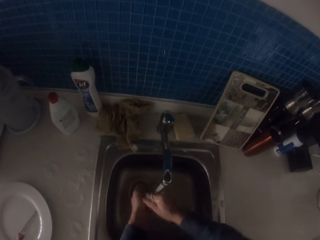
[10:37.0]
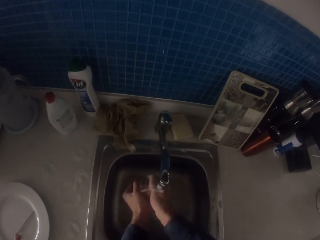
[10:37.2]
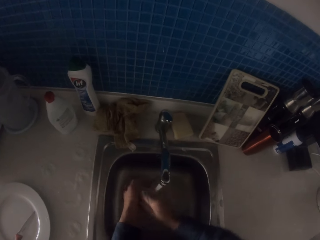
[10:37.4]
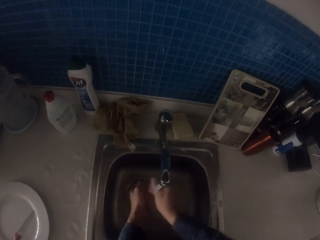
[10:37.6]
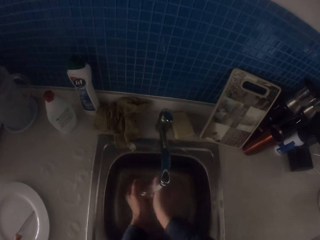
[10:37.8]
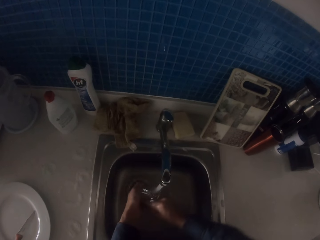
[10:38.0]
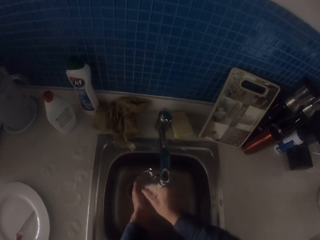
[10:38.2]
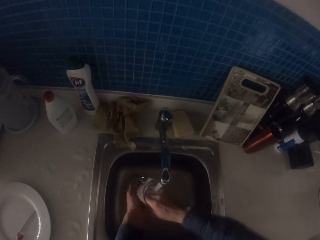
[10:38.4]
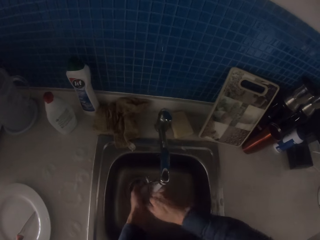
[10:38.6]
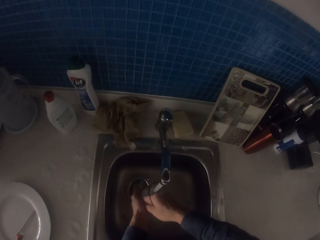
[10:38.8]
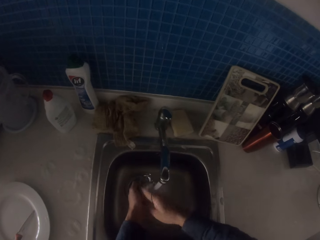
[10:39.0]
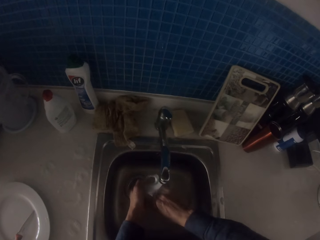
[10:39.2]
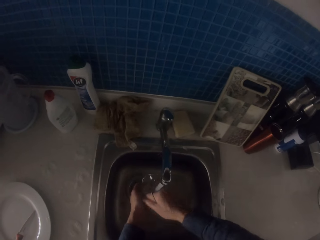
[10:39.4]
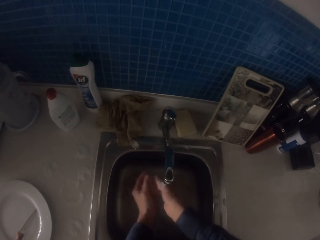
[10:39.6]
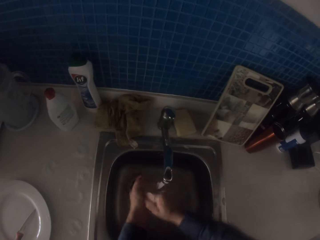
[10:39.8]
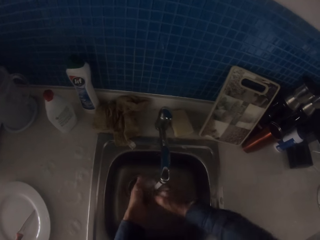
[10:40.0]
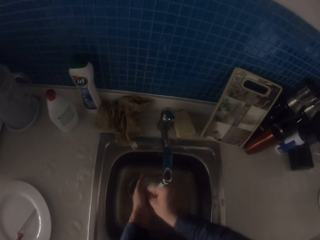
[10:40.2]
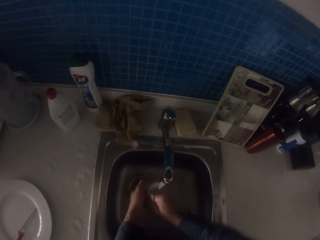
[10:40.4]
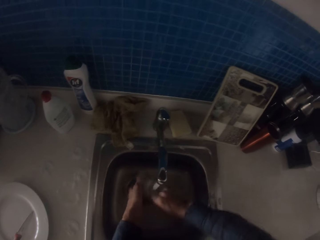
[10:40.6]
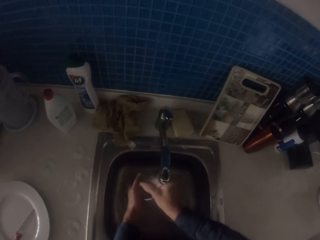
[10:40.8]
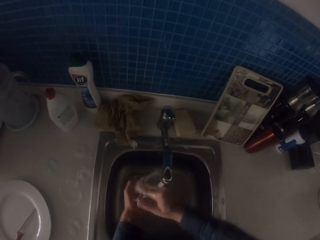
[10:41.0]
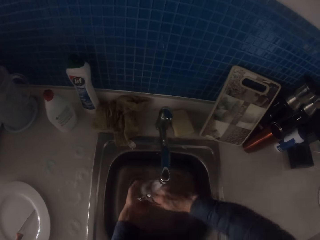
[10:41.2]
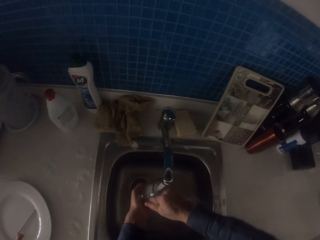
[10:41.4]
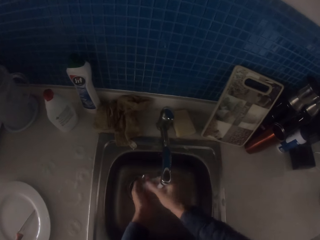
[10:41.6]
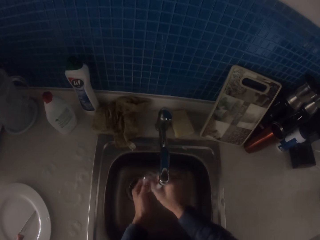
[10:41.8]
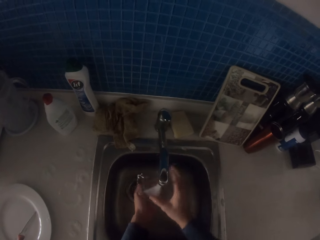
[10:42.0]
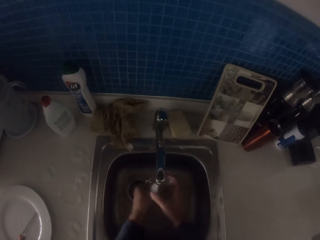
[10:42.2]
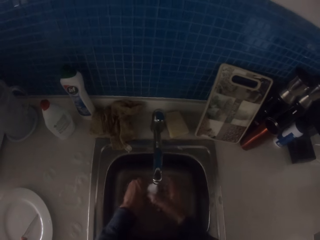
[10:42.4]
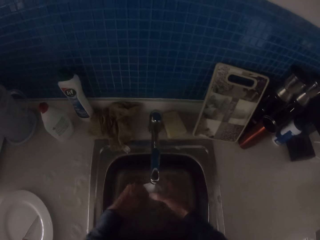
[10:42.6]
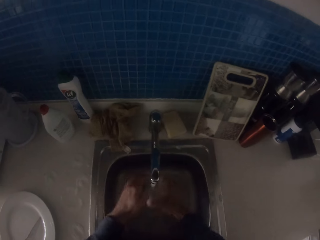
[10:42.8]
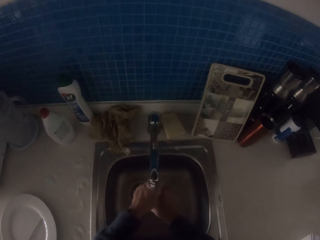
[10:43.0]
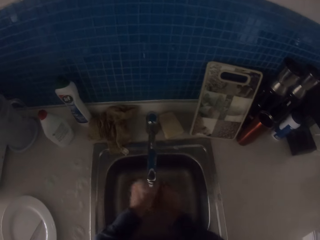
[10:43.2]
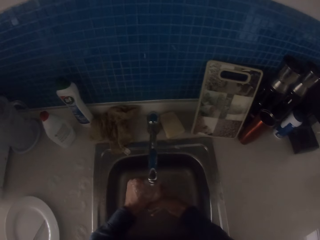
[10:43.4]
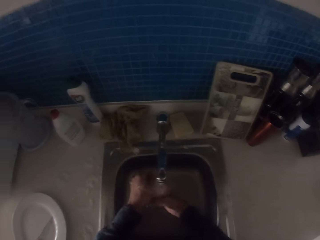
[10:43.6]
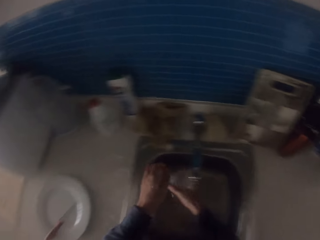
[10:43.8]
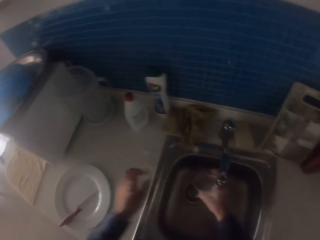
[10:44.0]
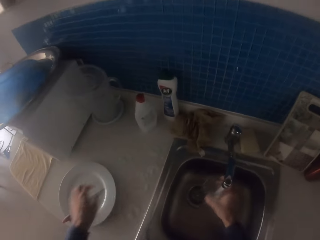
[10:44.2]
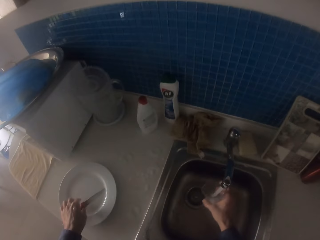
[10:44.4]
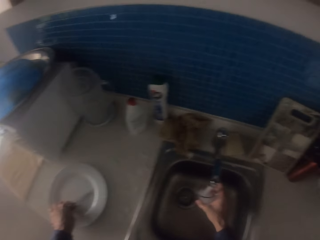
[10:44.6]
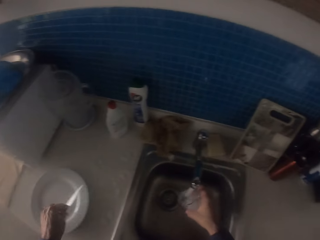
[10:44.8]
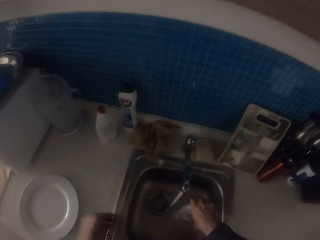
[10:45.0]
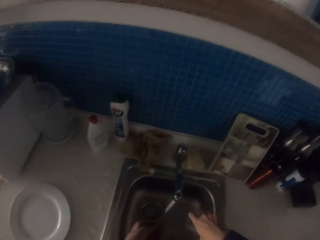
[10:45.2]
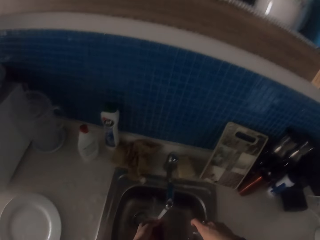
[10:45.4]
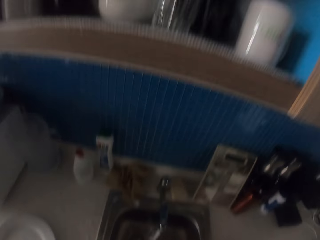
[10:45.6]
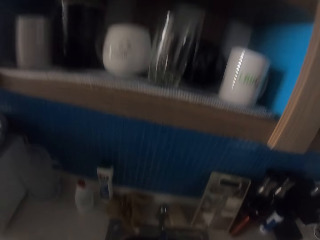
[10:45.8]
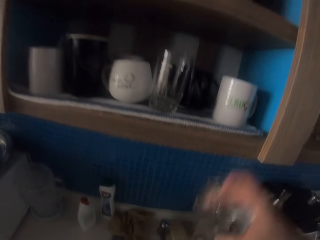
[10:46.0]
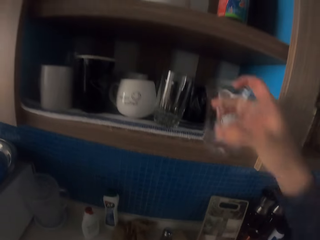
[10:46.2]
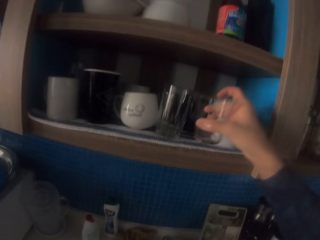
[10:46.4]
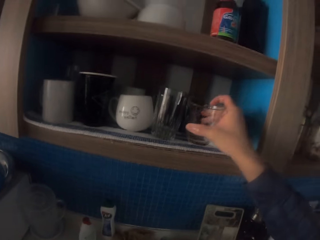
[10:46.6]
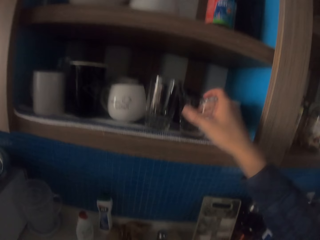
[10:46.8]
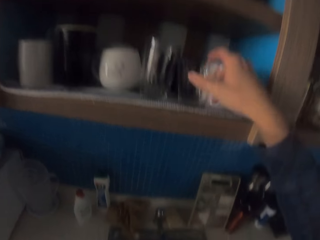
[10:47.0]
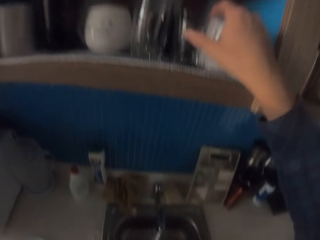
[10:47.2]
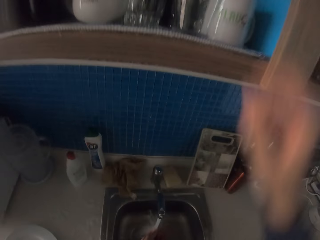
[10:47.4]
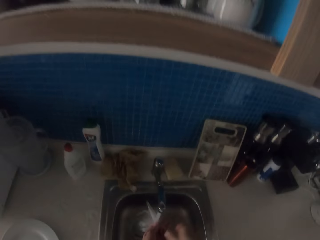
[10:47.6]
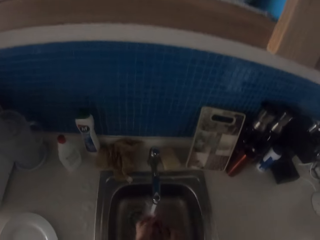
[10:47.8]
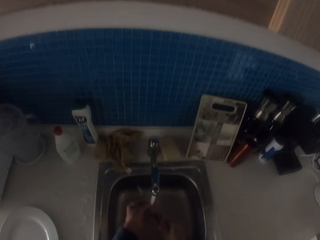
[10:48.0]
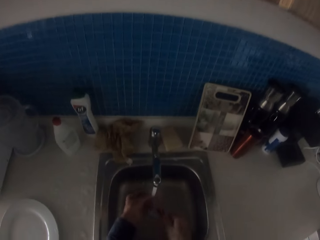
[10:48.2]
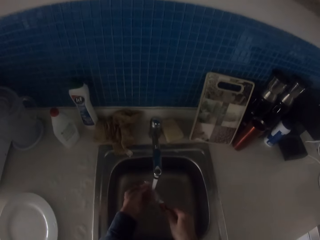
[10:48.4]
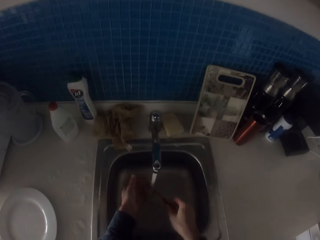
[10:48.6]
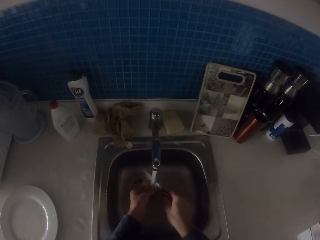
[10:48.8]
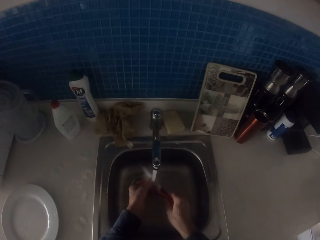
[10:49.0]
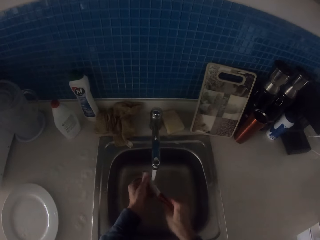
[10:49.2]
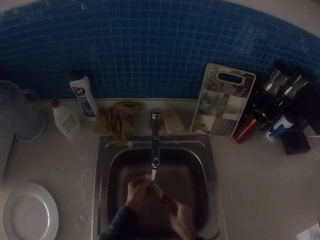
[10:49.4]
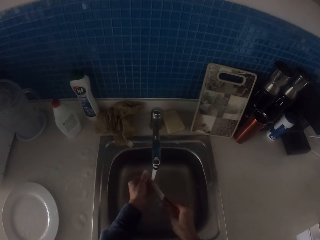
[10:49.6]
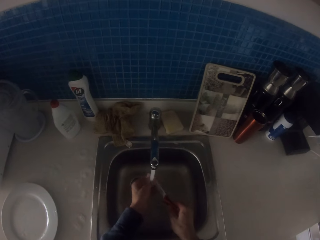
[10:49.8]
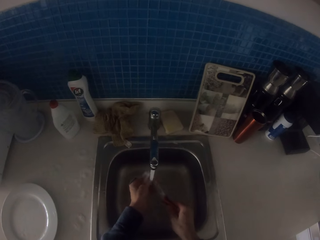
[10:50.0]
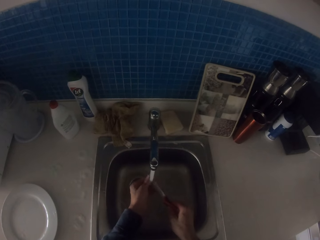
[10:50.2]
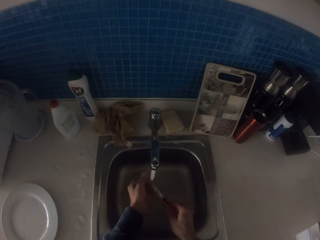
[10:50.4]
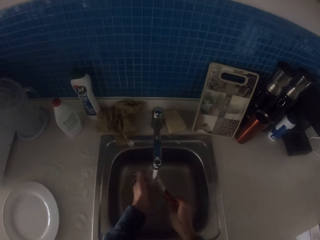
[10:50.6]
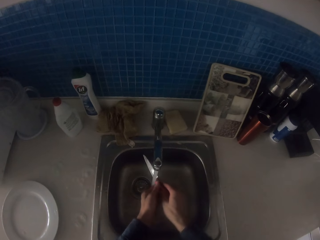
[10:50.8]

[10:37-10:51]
The camera wearer picks up the knife. They place the knife on the sink. They place the glass on the shelf. They rinse the knife with running water.

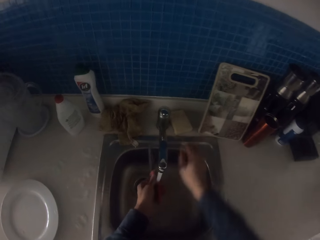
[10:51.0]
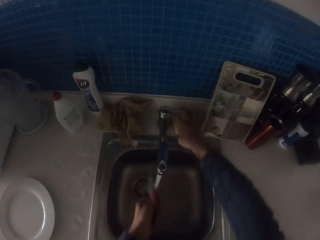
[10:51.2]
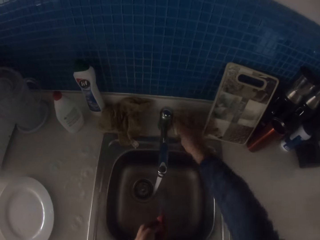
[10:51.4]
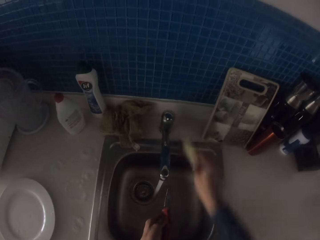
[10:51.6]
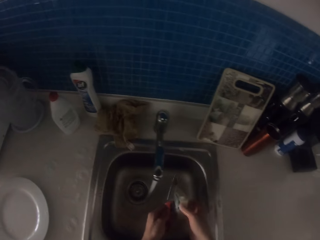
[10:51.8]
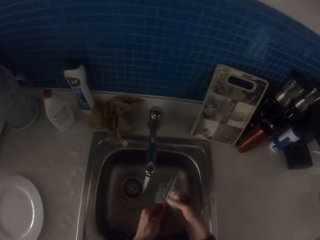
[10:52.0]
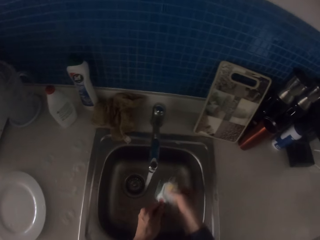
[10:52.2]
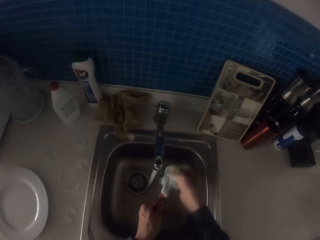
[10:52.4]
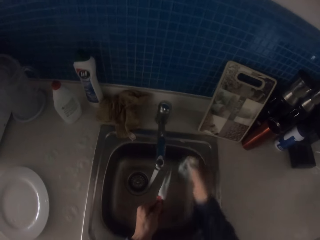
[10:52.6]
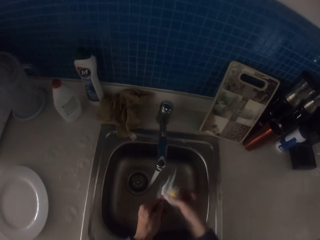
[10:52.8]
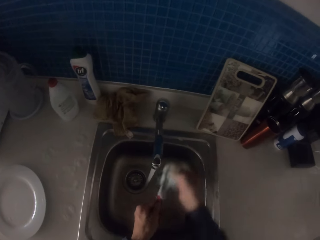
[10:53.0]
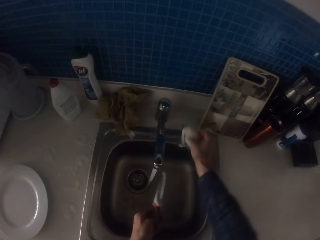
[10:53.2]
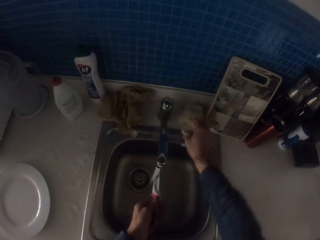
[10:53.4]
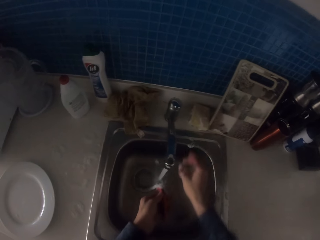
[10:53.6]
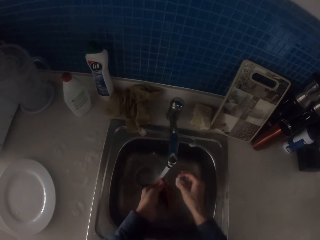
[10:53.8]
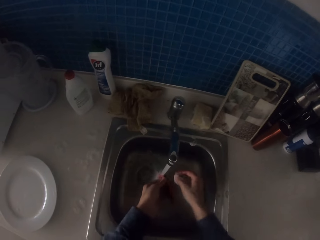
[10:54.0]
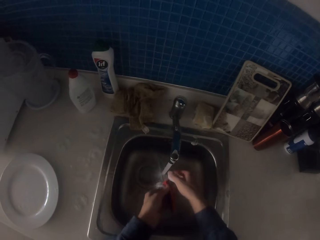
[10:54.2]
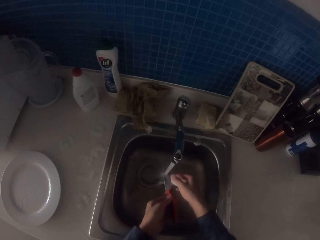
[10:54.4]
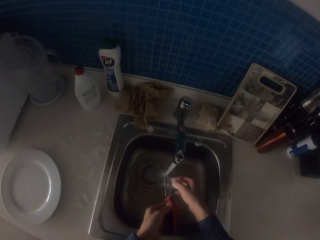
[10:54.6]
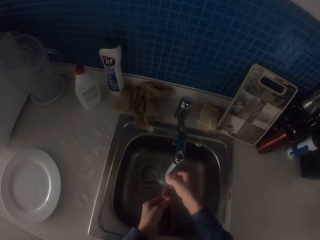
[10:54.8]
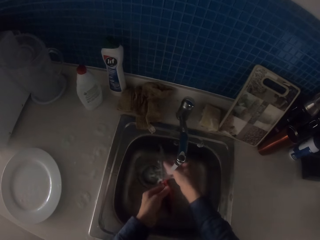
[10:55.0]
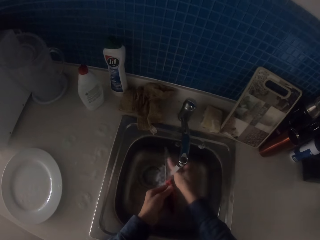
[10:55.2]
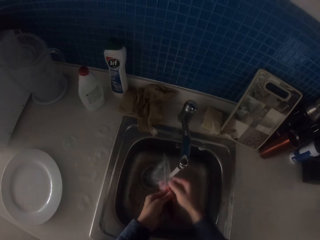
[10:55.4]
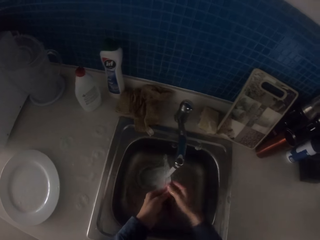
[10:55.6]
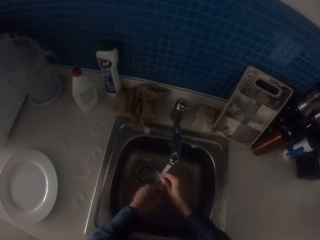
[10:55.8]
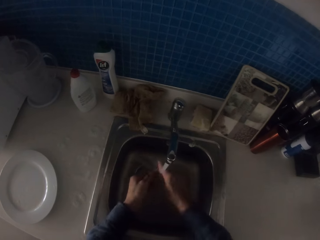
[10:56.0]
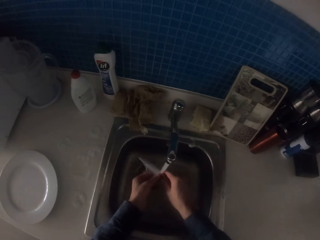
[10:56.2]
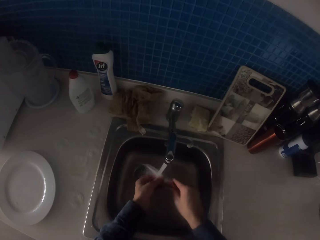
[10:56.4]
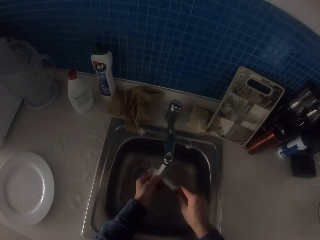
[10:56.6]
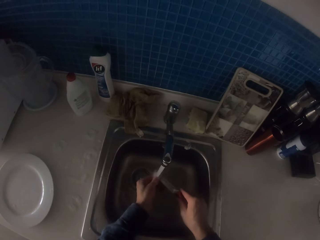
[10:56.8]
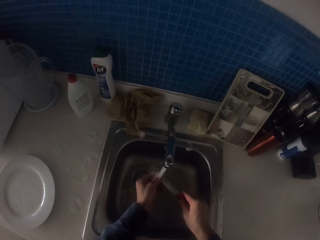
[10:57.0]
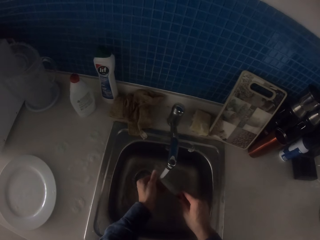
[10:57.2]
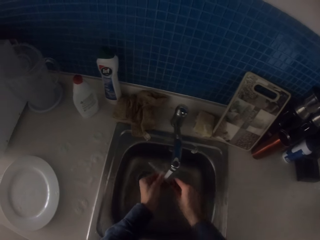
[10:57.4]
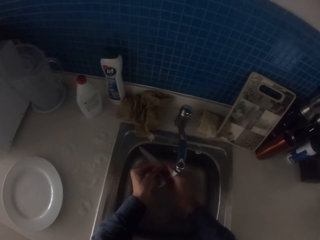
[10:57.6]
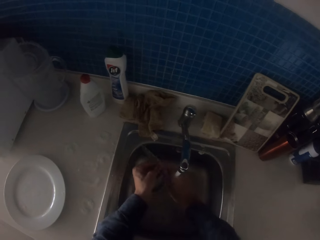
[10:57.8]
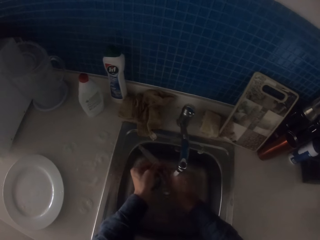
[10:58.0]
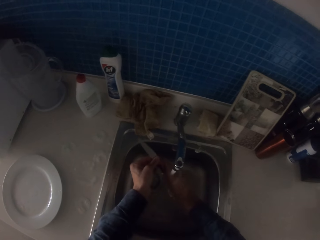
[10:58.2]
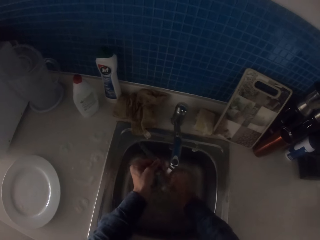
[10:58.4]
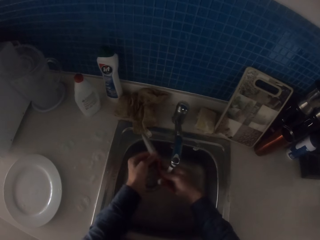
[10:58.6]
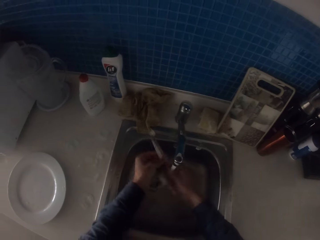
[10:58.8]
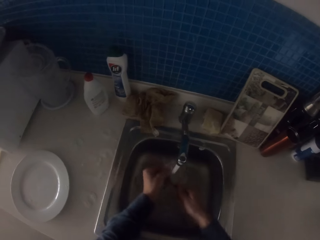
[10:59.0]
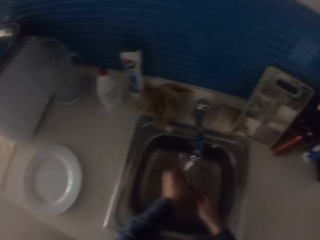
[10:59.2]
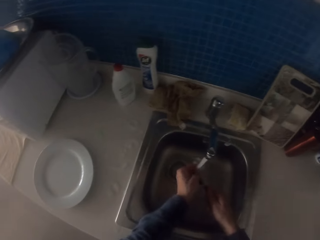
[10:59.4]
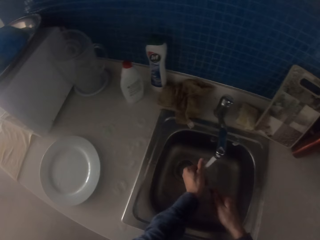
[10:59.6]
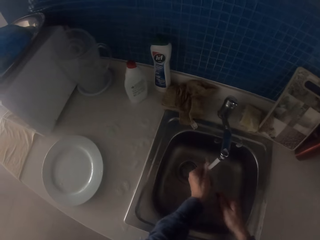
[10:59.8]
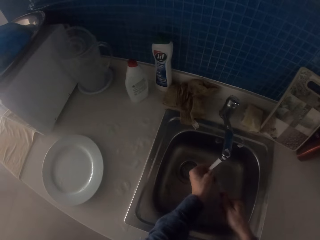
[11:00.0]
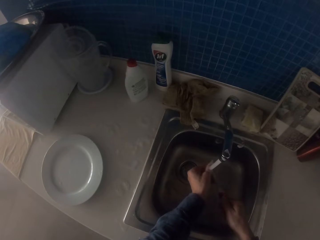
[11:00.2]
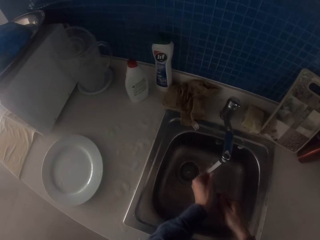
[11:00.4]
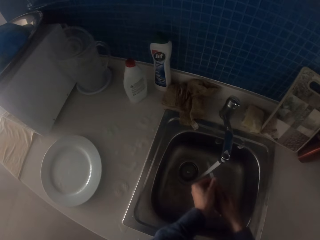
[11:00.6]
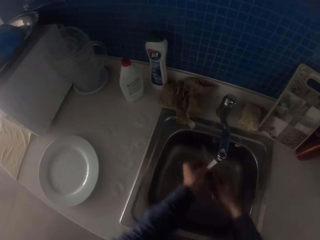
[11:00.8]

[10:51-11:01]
The camera wearer takes the sponge. They wash the knife with the sponge. They place the sponge down. They rinse the knife.
